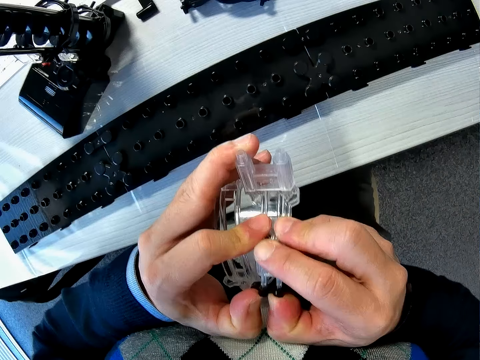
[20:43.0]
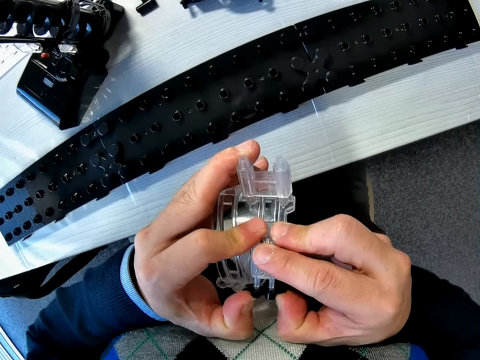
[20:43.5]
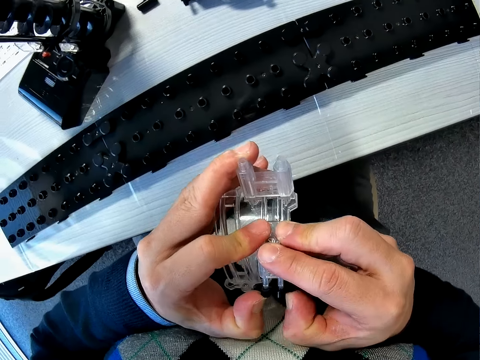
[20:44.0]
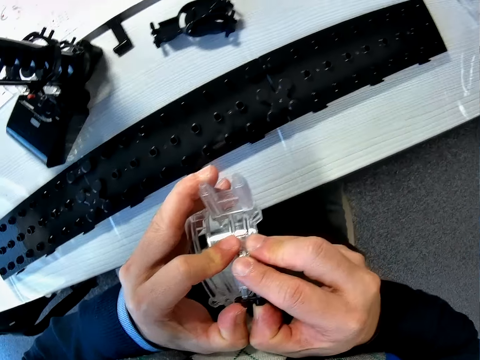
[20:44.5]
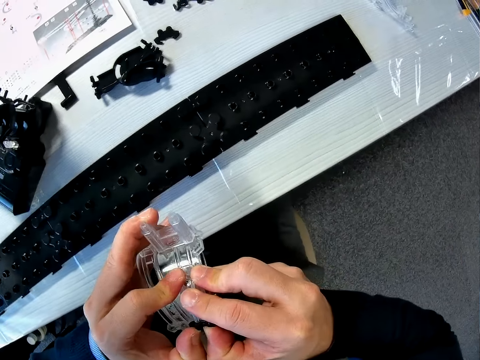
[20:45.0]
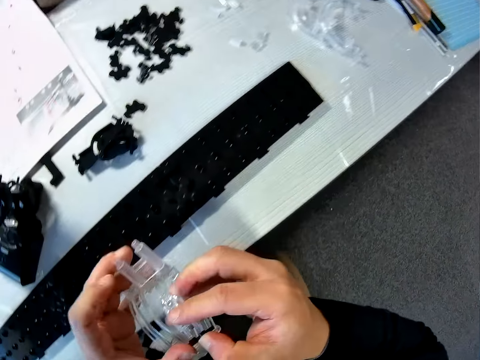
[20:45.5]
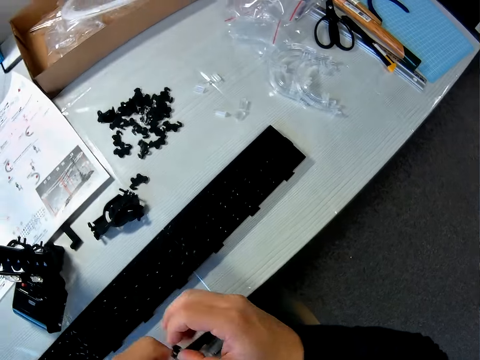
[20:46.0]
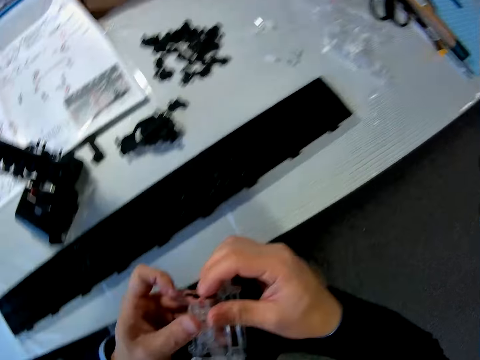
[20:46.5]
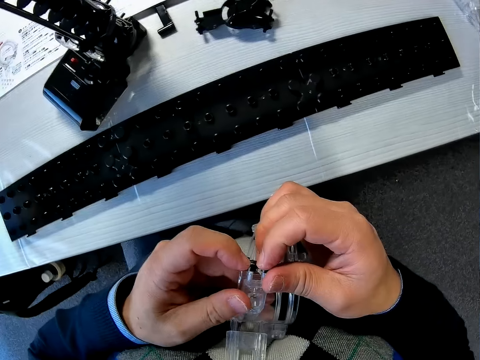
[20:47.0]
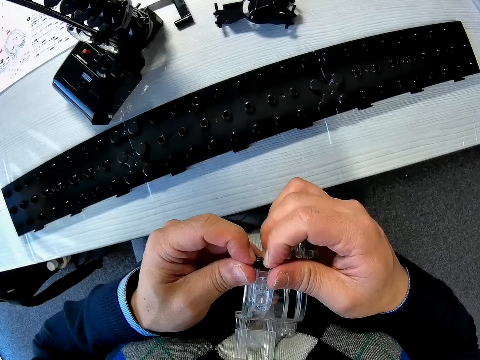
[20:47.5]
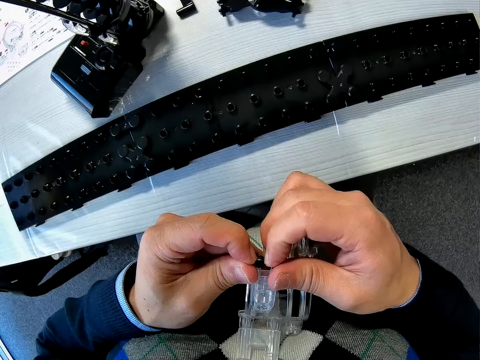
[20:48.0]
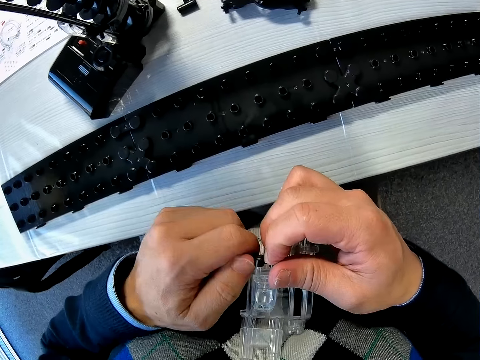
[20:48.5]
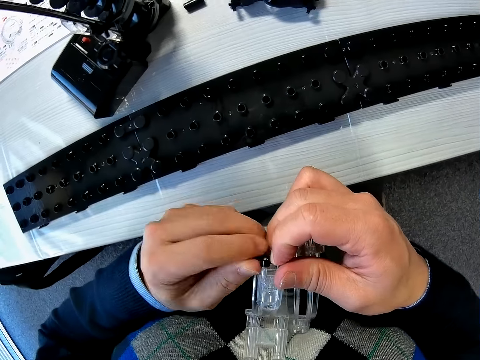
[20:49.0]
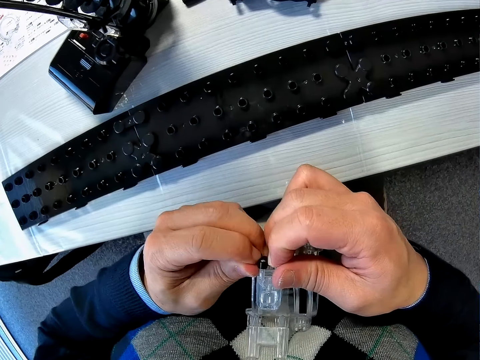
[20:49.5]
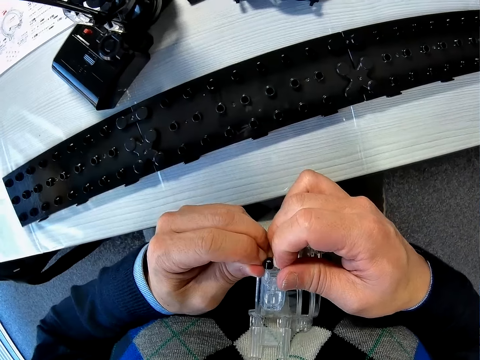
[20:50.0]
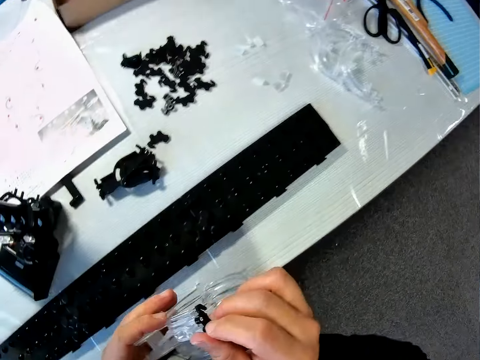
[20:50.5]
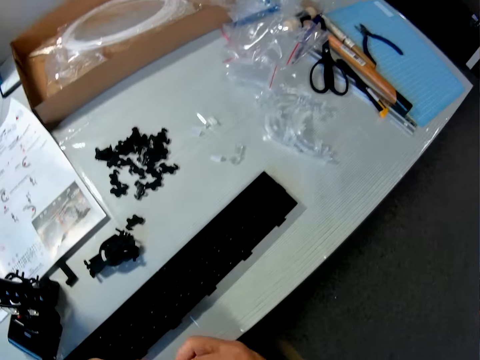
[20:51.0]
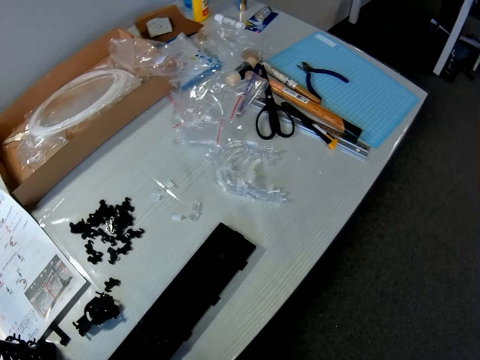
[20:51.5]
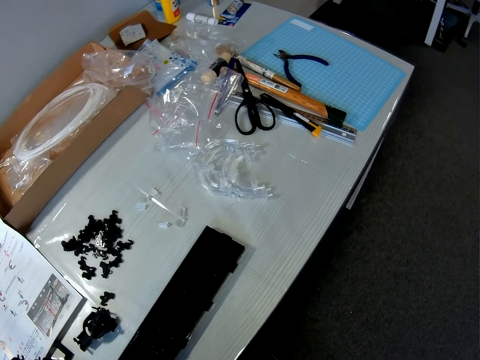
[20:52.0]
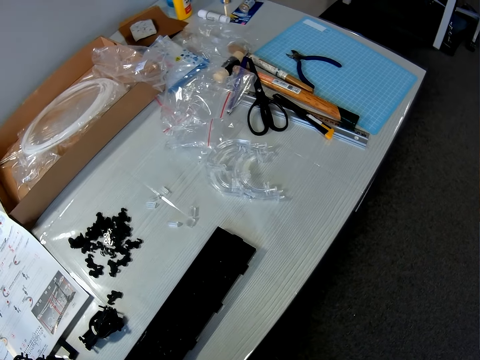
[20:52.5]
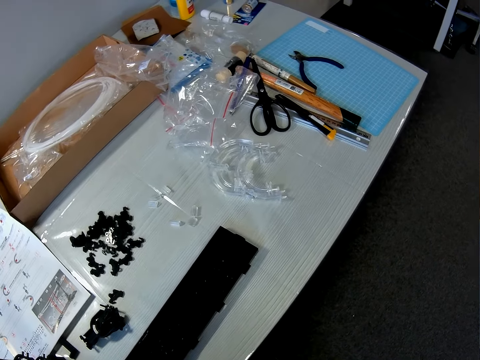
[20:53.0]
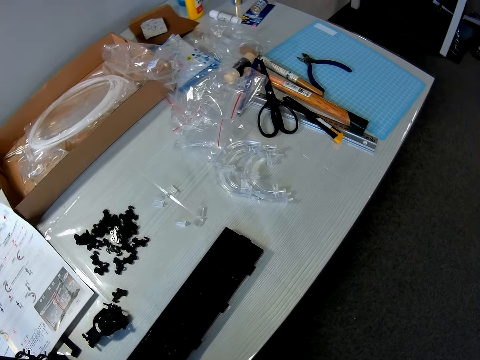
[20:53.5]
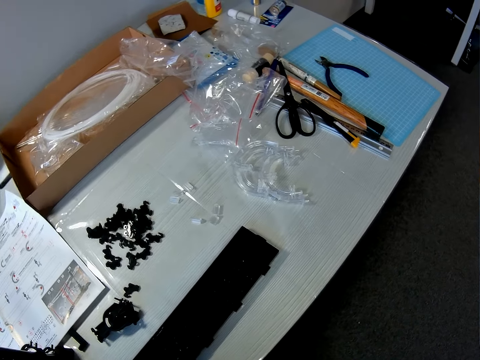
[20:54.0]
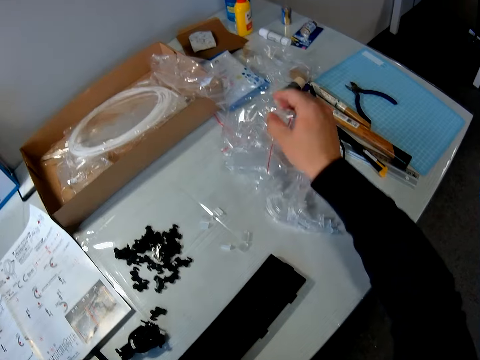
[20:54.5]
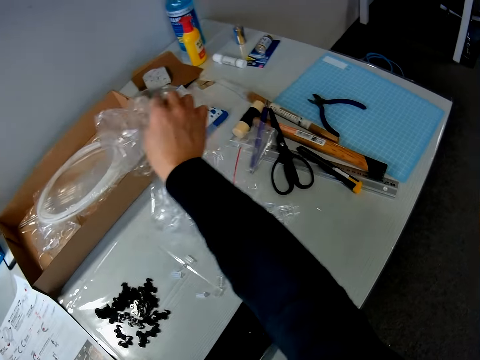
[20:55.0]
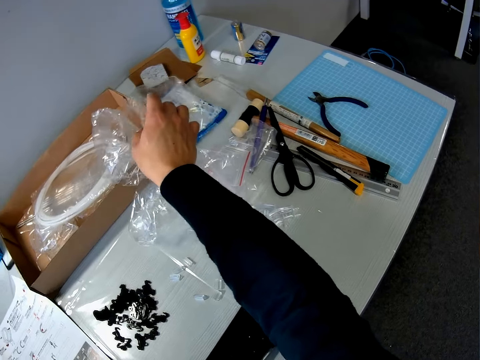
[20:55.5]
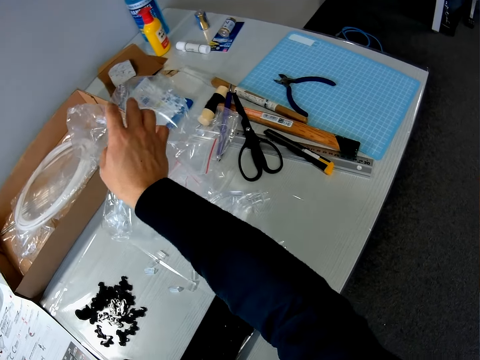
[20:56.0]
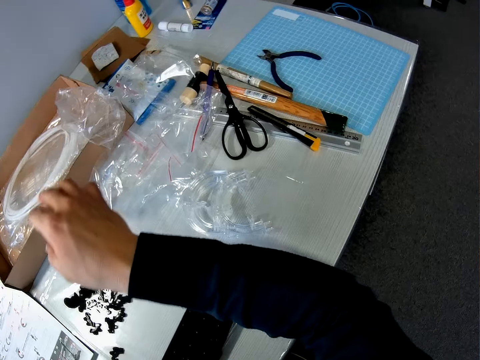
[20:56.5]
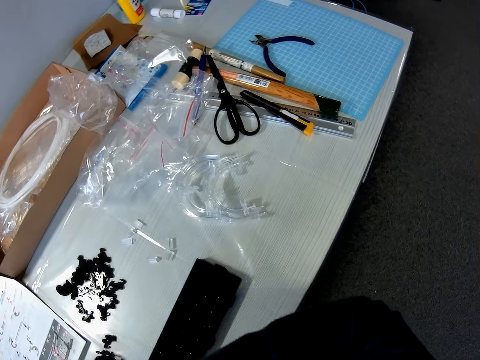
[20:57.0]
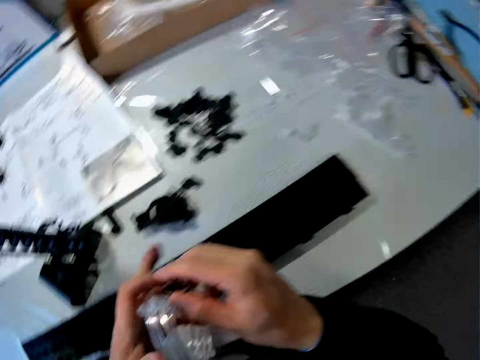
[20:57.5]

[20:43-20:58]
The camera wearer looks around. He shifts wrappers on the table with his right hand.

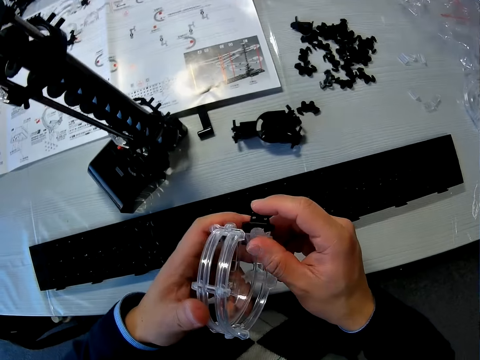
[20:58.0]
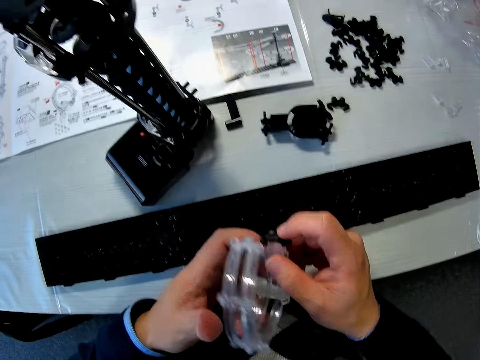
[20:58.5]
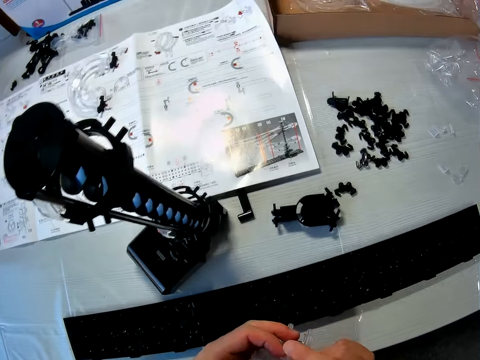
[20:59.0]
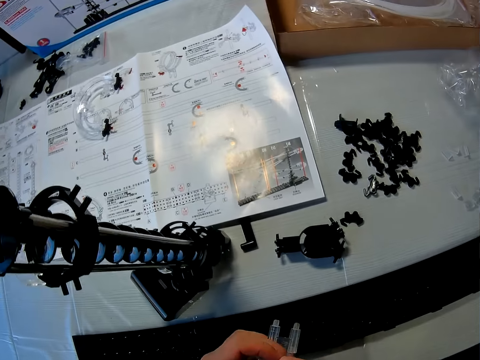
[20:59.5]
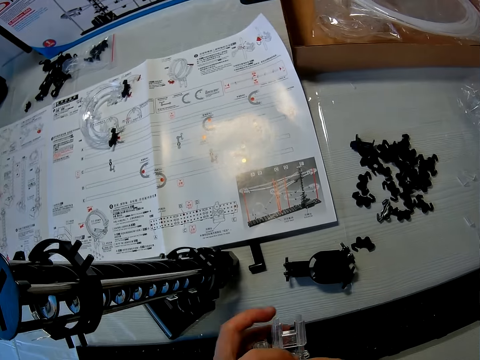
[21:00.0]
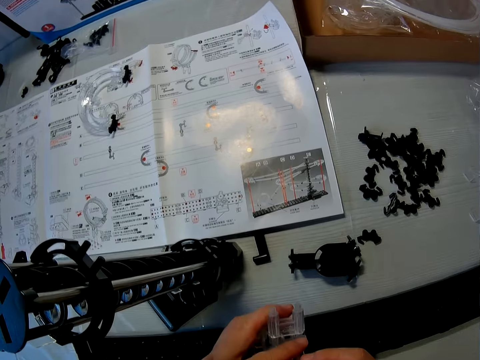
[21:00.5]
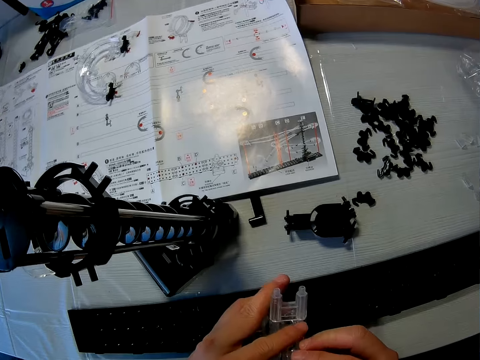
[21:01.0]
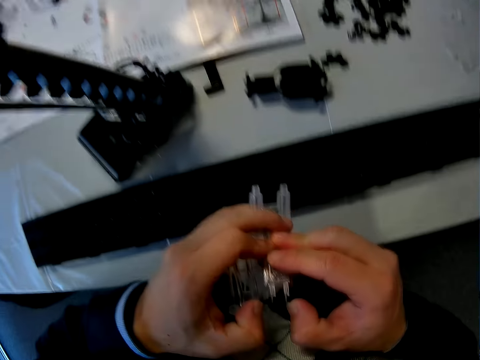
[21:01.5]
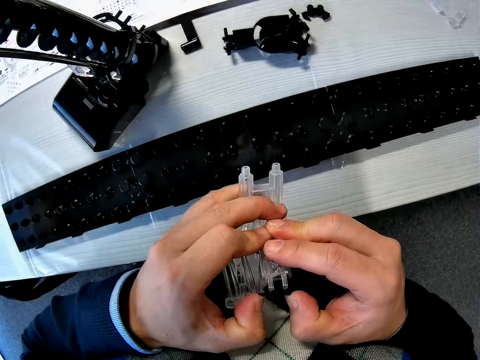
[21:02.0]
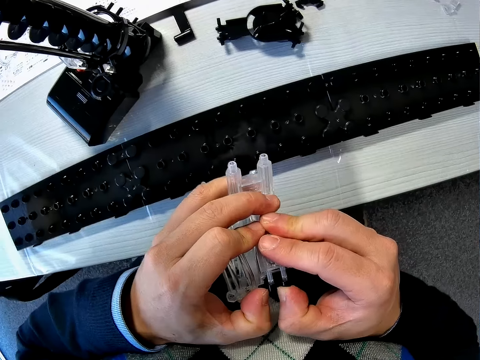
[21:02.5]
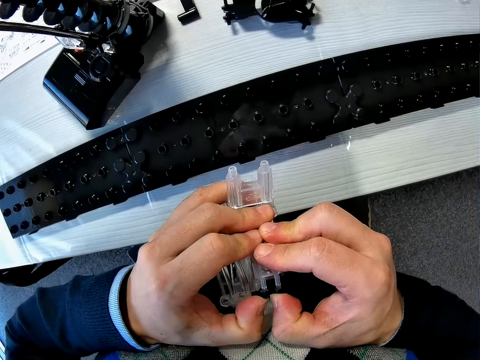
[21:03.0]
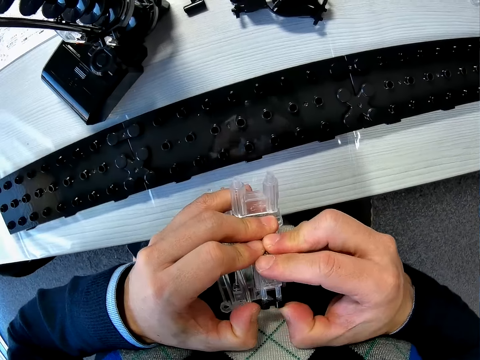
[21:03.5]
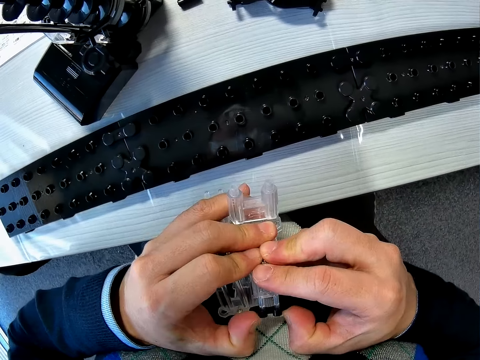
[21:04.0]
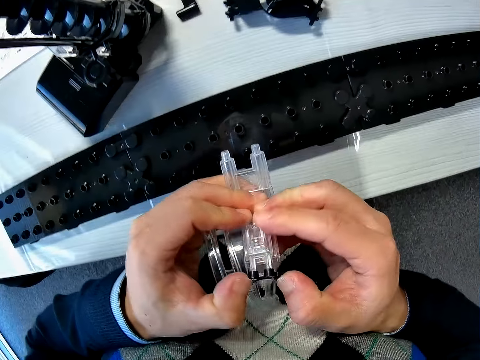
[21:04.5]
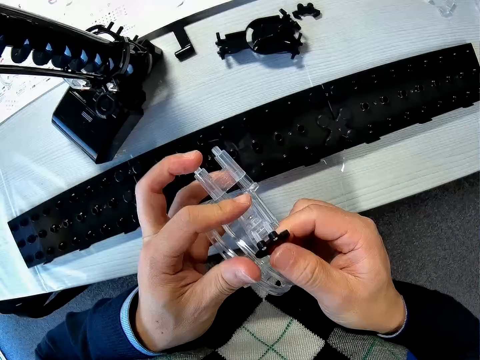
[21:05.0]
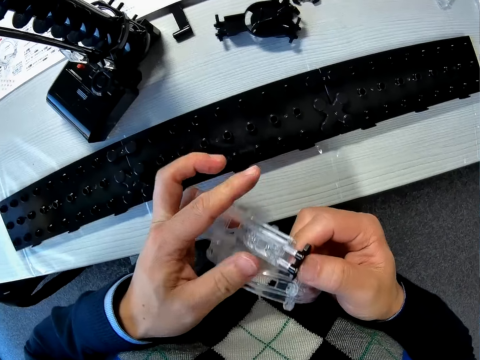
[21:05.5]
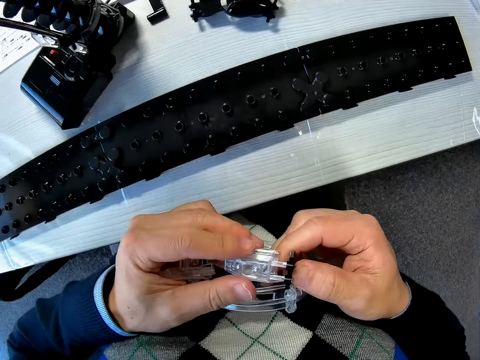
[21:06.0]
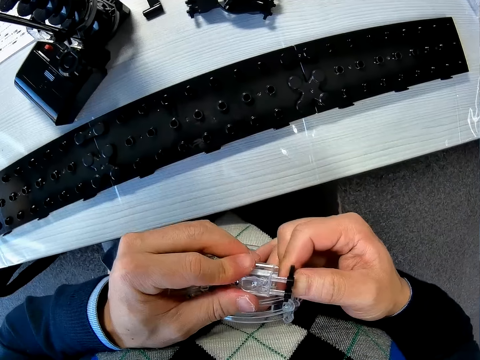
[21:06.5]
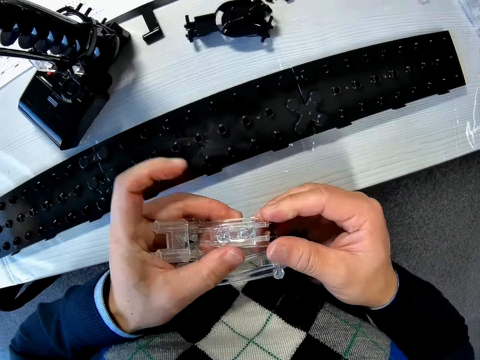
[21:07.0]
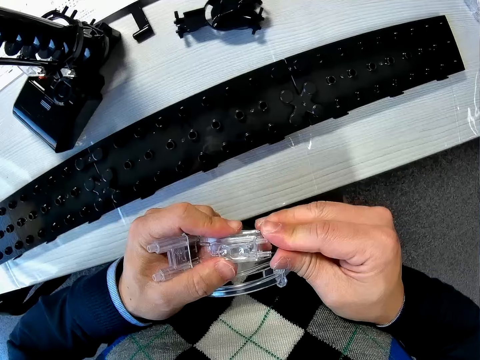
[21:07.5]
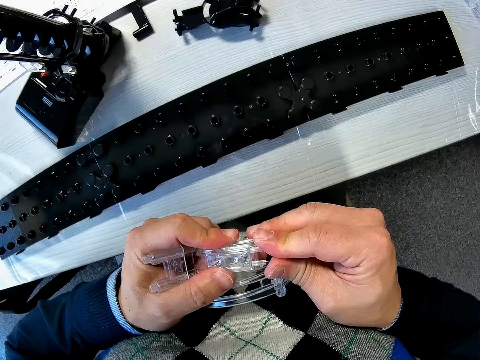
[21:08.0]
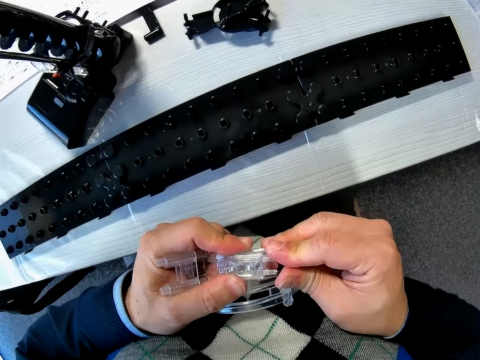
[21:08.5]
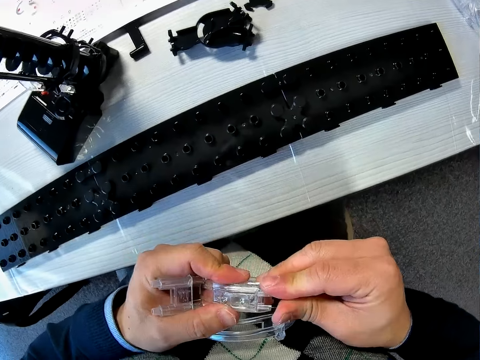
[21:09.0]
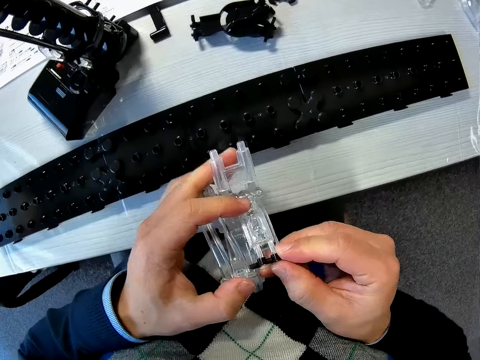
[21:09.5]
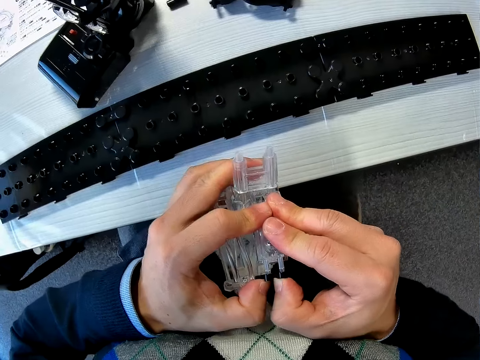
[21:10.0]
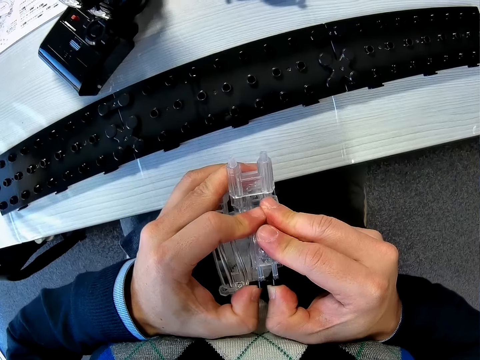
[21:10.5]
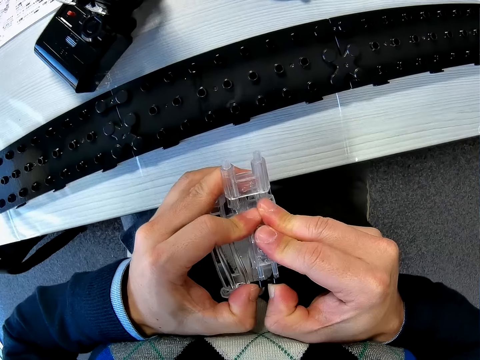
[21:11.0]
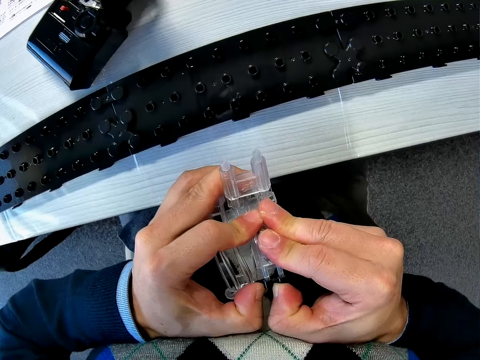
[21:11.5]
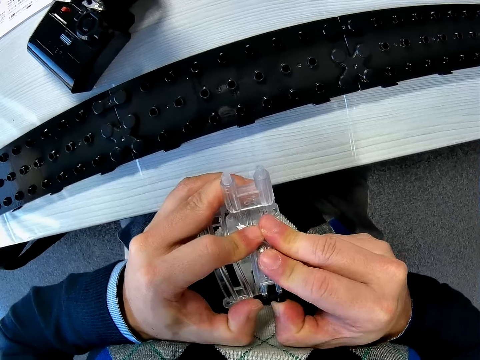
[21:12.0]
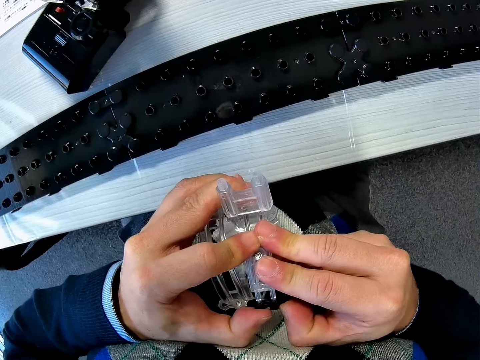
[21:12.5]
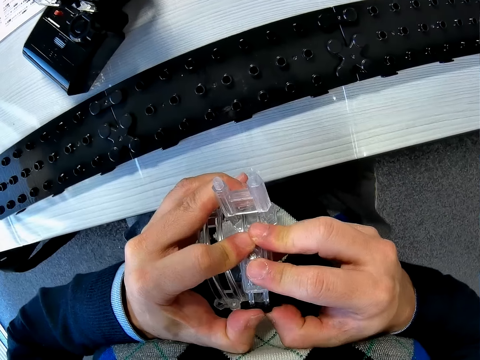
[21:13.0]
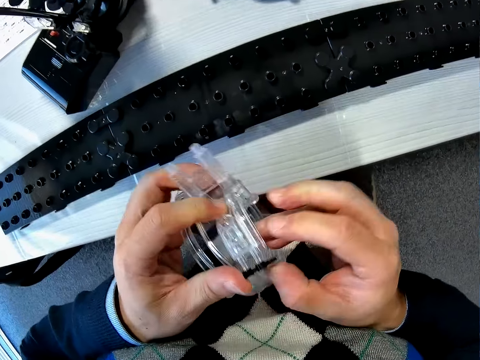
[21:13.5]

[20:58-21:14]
The camera wearer looks at the loop part. They read the manual. They tighten the rail stand on the loop part.
